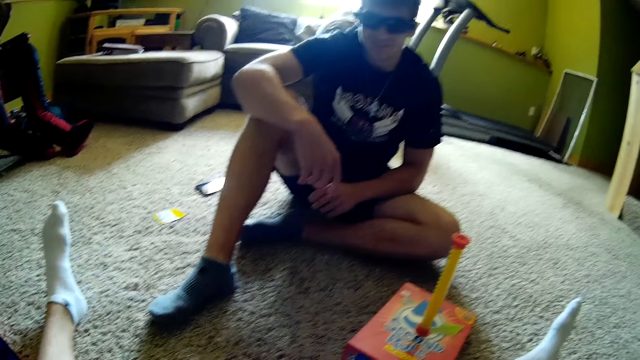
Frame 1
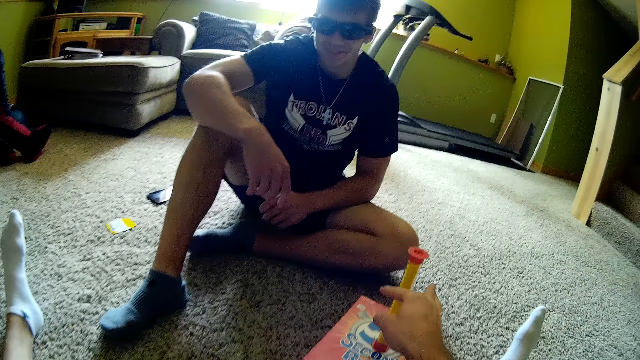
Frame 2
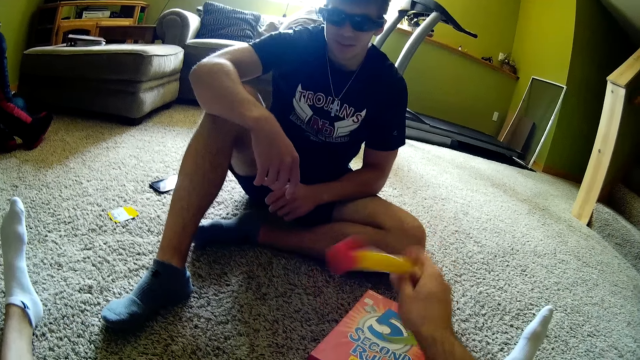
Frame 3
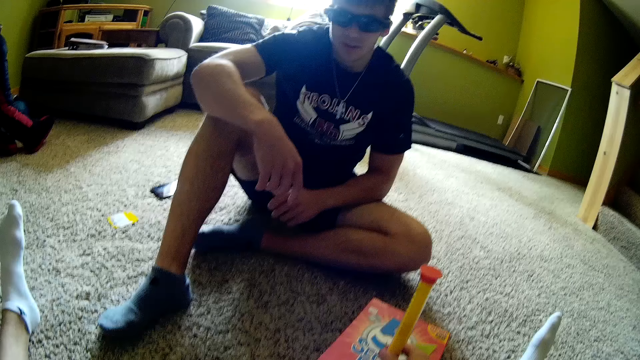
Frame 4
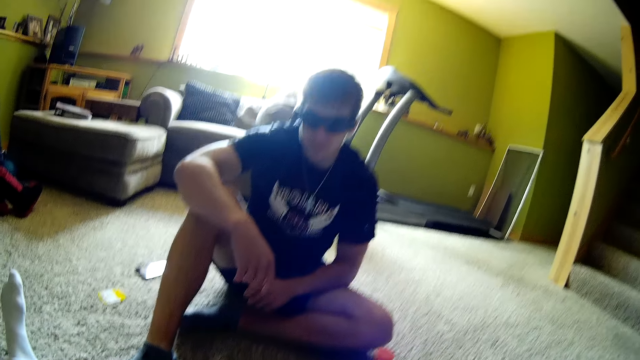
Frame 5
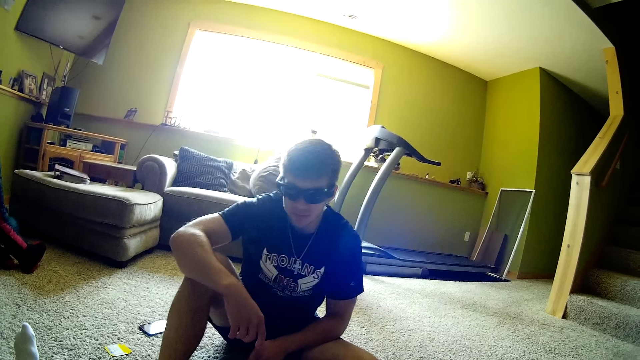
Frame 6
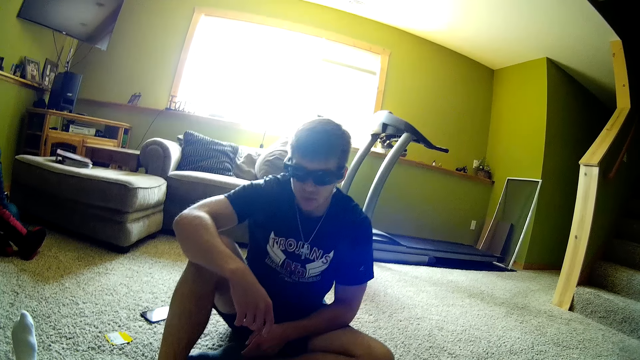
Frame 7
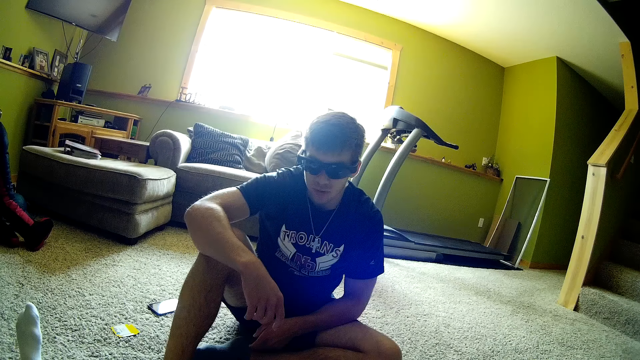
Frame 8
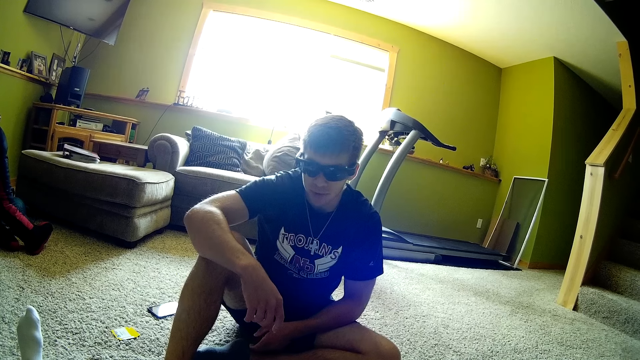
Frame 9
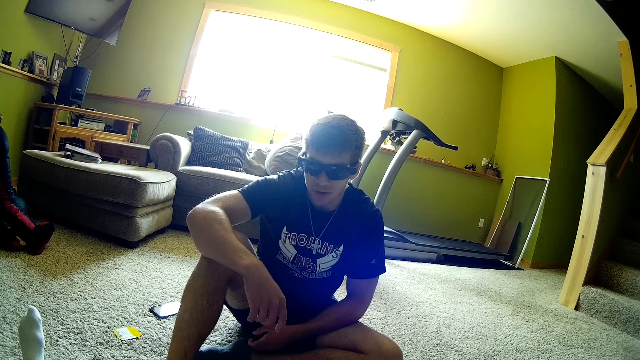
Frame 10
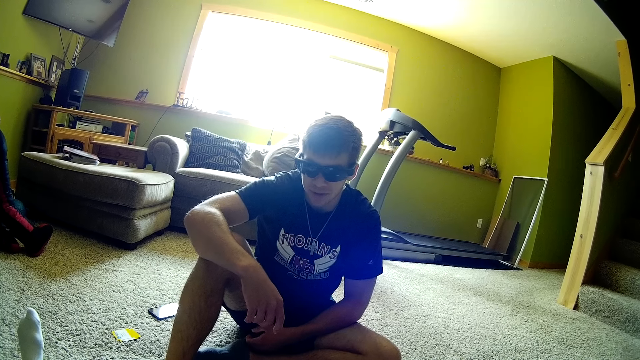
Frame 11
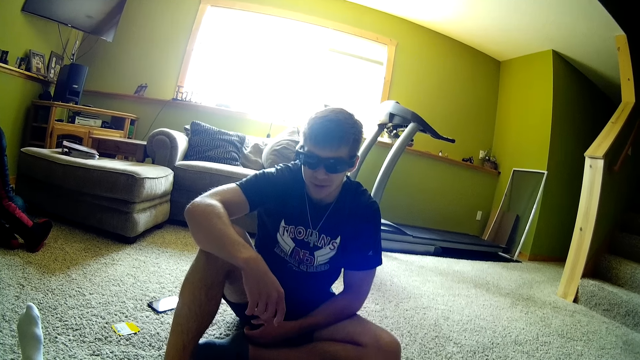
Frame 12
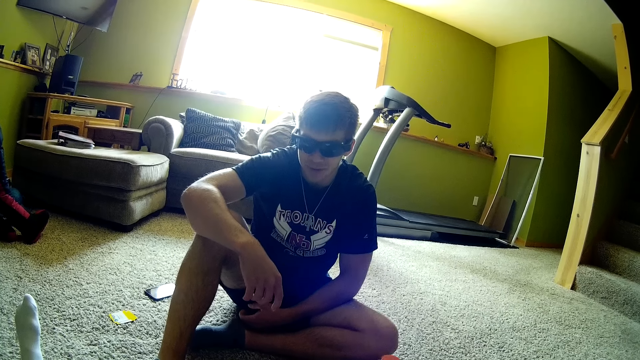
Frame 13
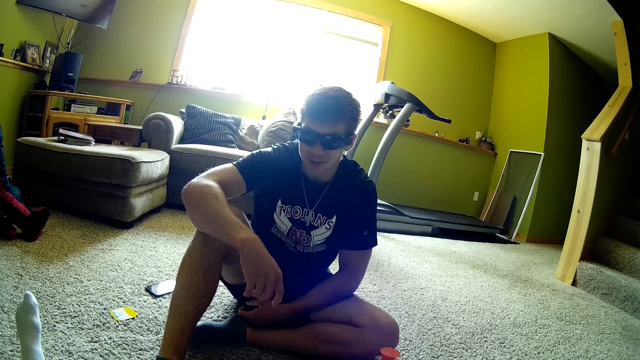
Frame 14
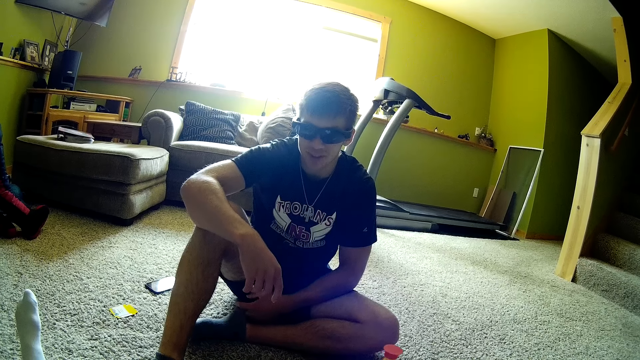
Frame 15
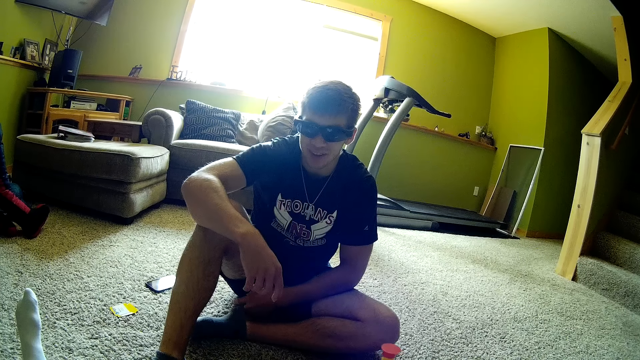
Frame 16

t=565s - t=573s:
The camera wearer picks an object. They place the object on a carton box. They talk to a man and look around the house.

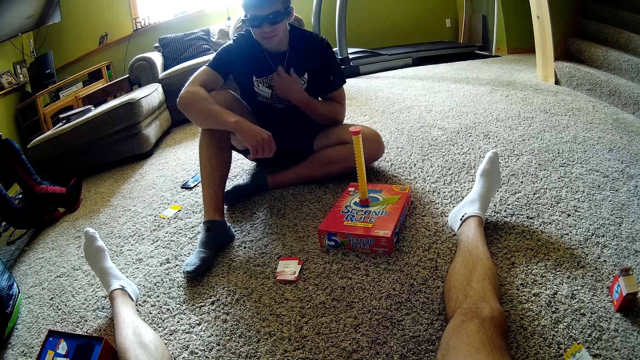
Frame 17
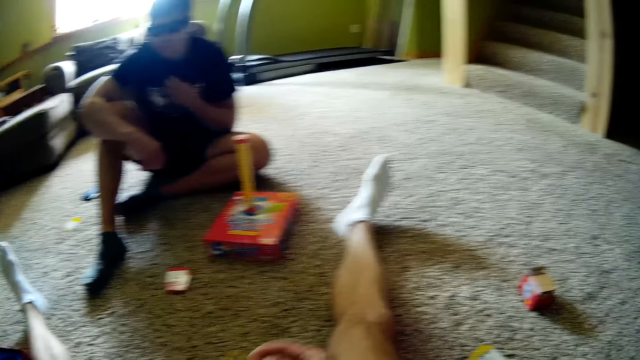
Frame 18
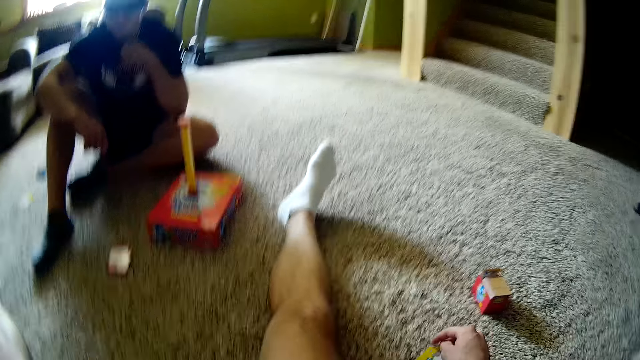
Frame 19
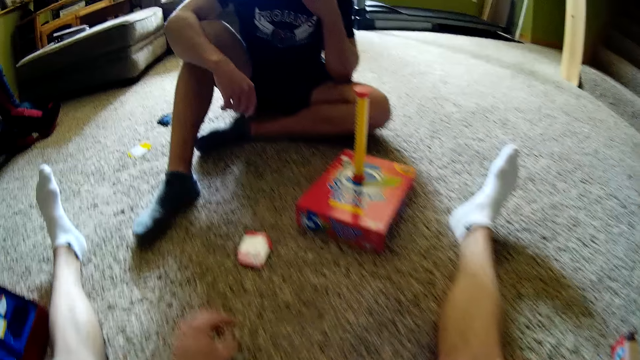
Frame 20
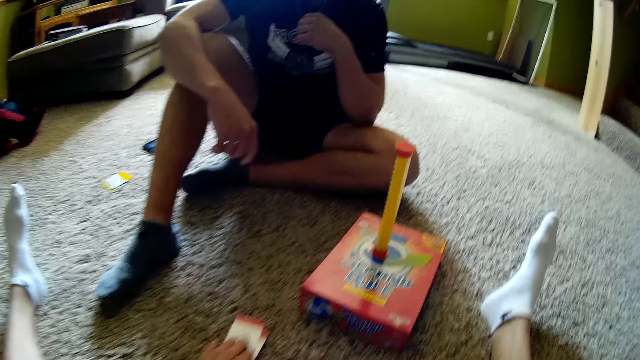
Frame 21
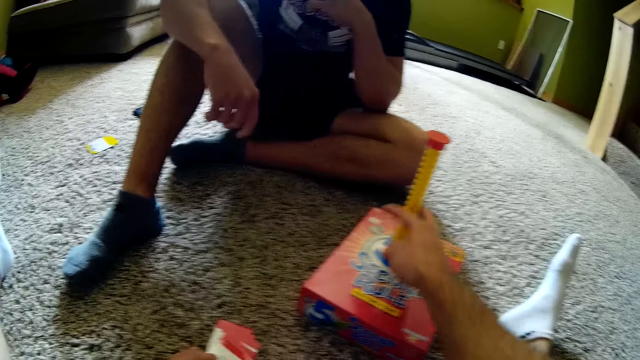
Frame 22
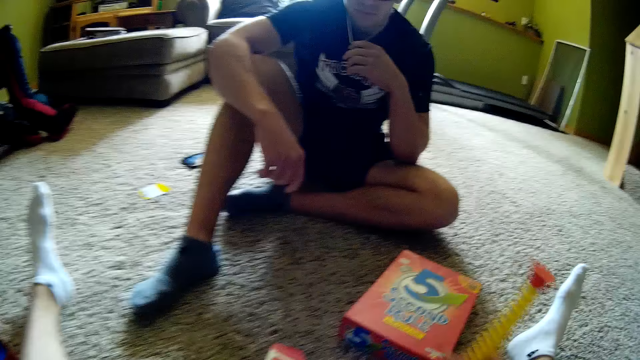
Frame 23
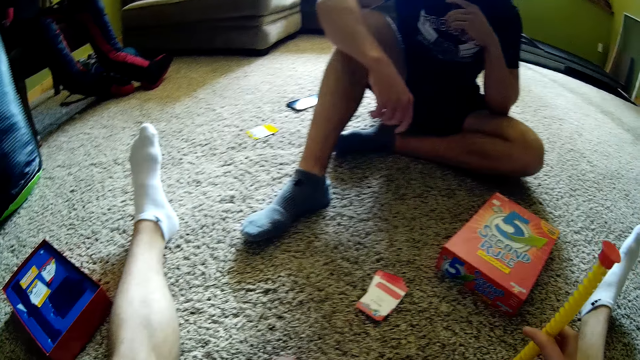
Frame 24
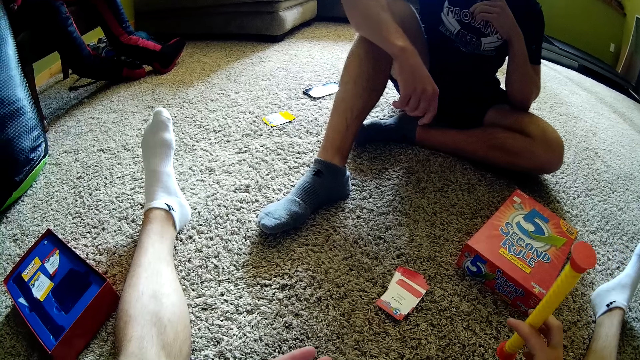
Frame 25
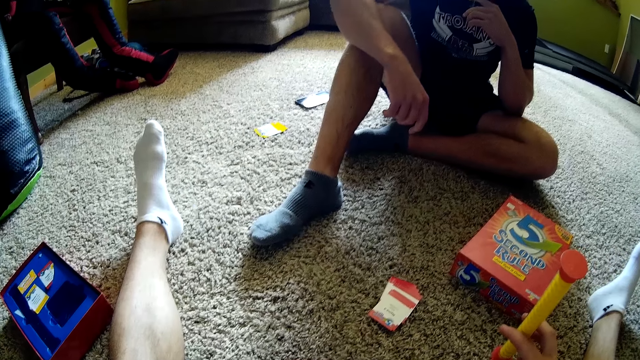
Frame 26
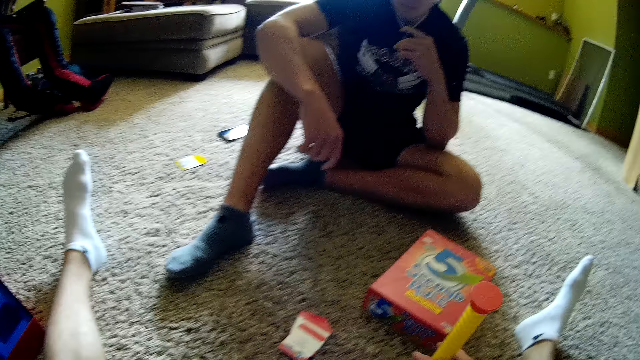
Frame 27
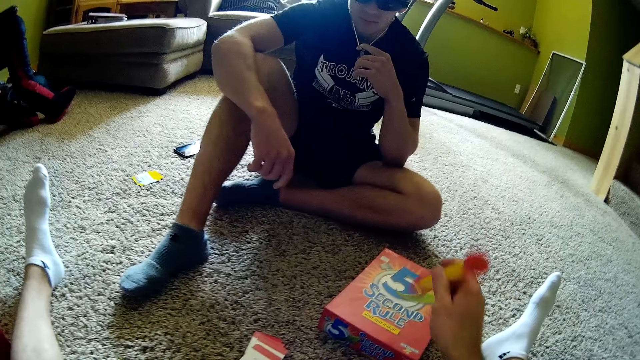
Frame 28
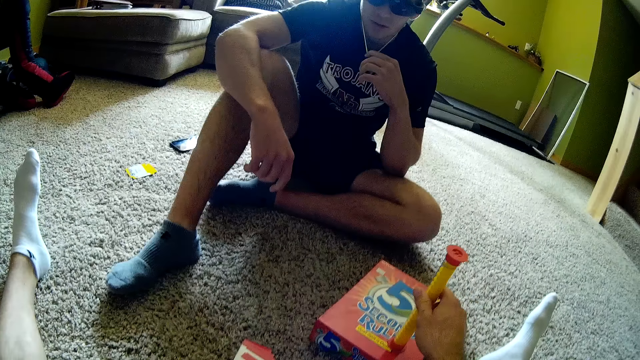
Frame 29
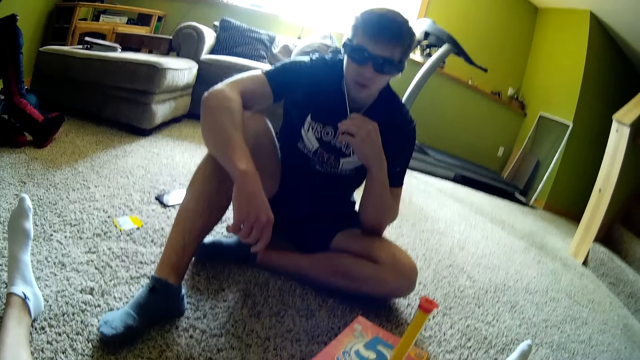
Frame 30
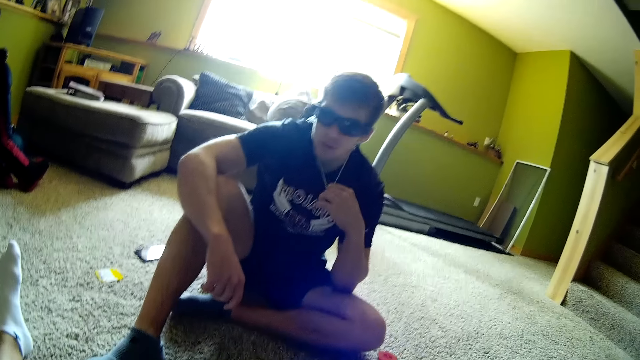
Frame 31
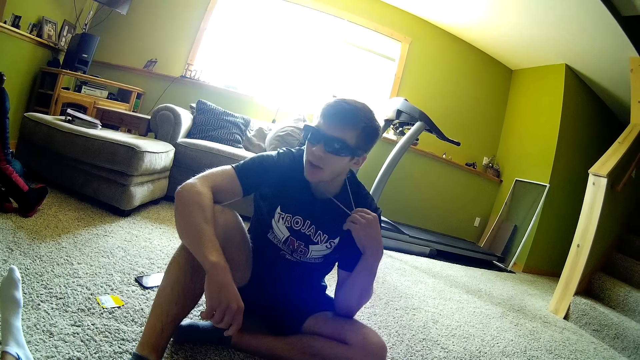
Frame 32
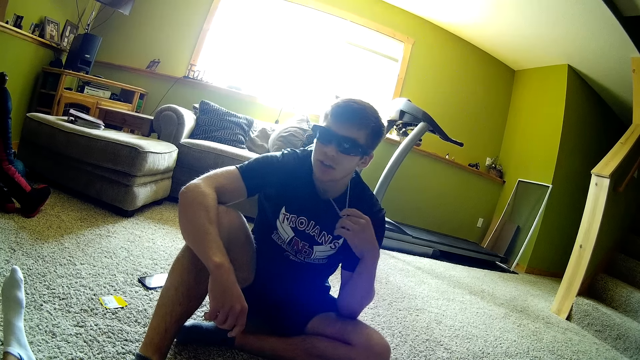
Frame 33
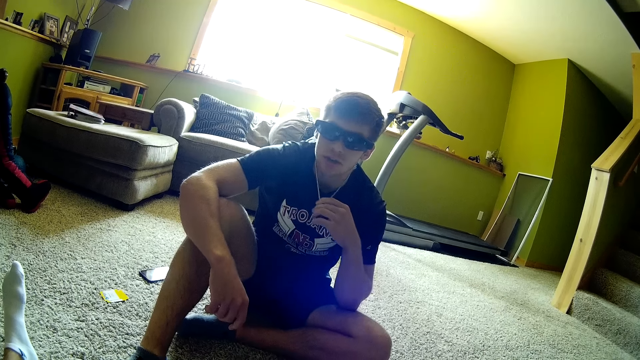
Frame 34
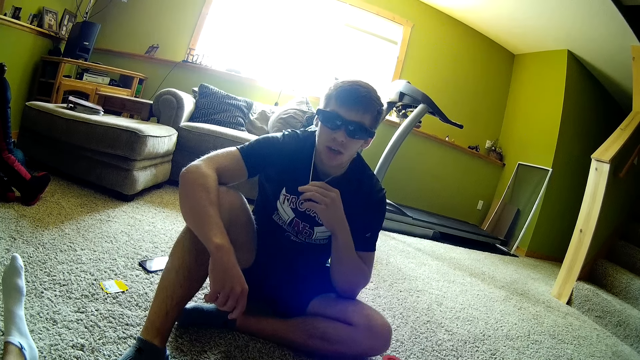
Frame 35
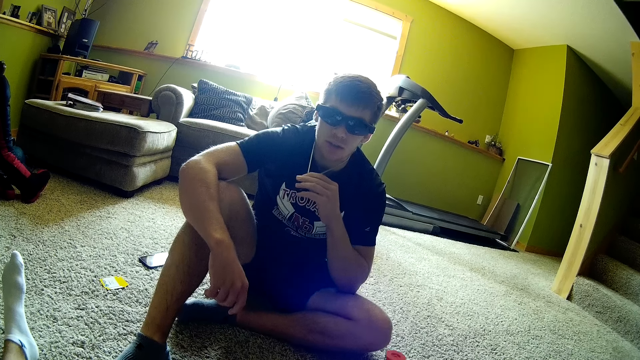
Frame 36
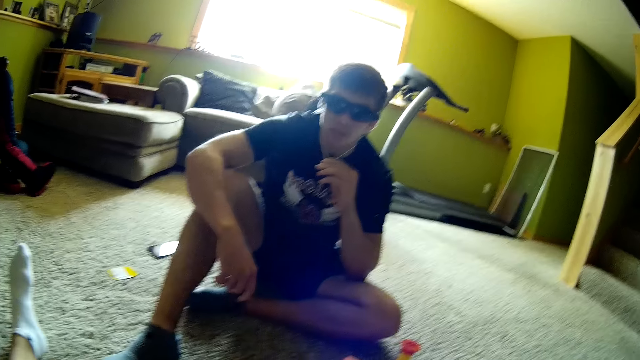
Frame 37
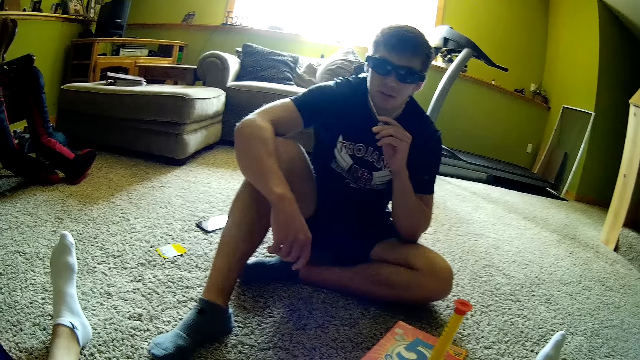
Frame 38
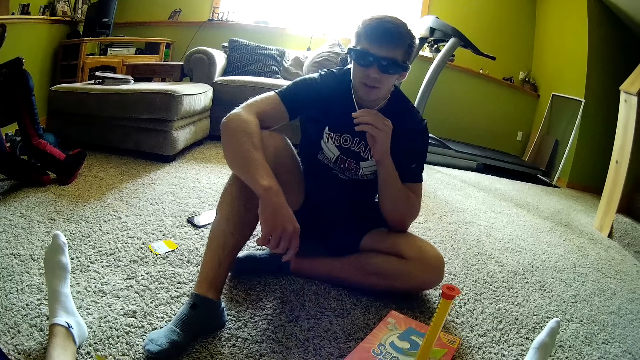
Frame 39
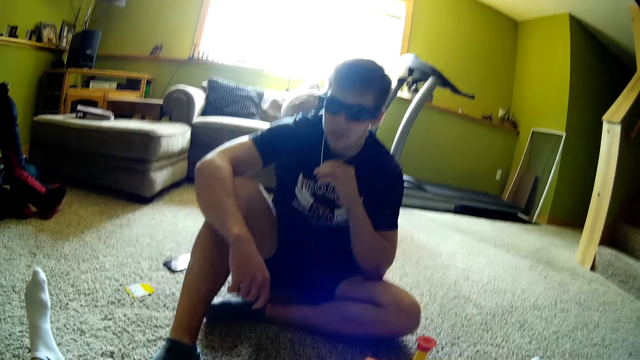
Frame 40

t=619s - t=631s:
The camera wearer puts the card down. They pick a card. They pick an object. They place the object on a carton box. They look around the house and talk to a man.
